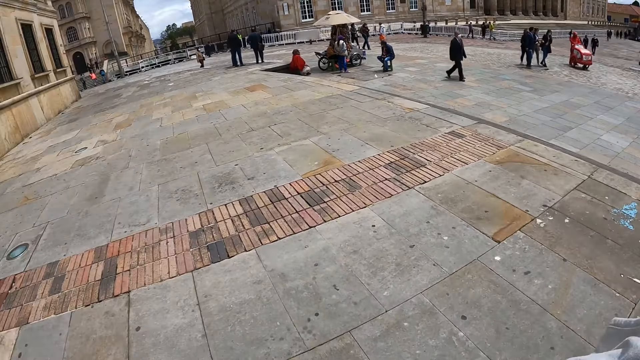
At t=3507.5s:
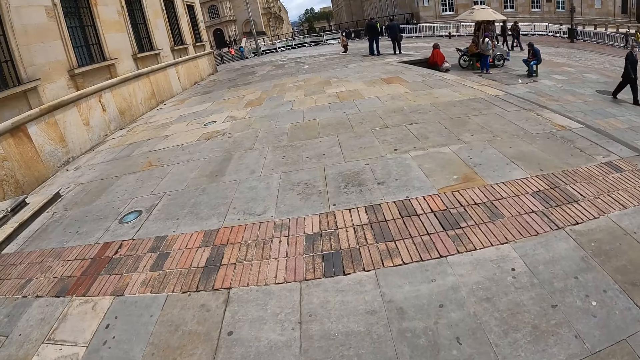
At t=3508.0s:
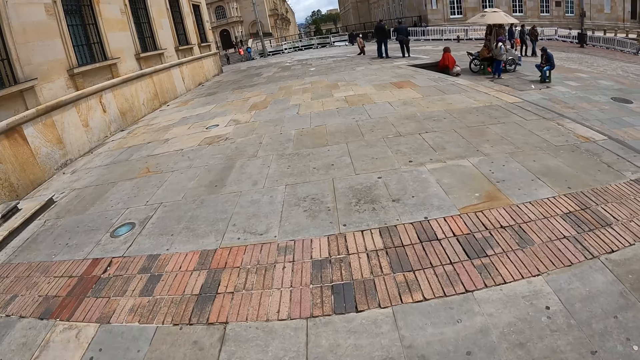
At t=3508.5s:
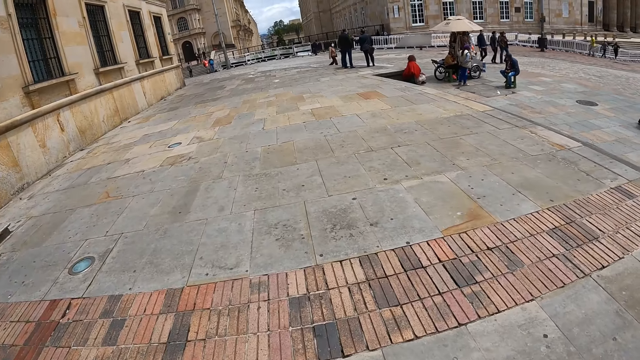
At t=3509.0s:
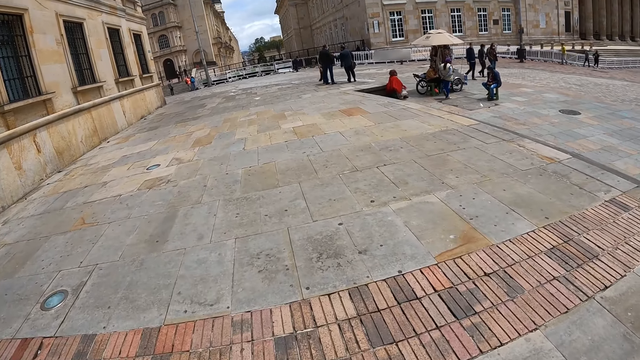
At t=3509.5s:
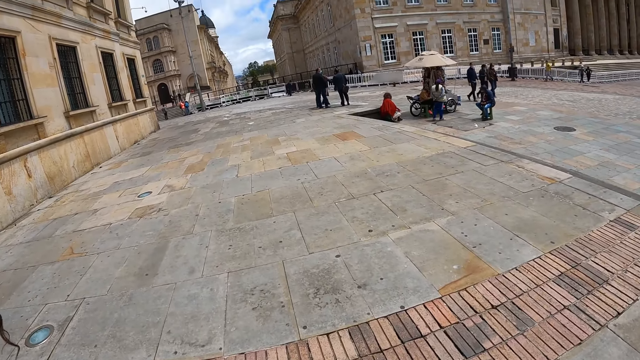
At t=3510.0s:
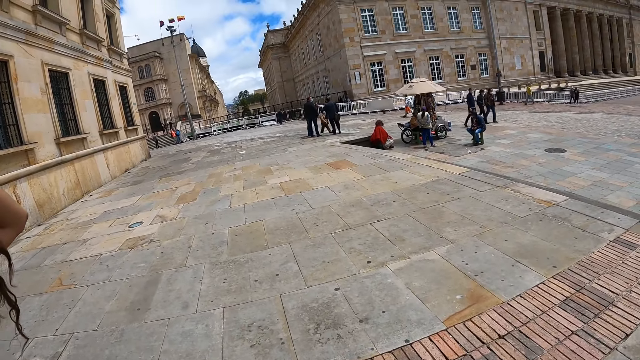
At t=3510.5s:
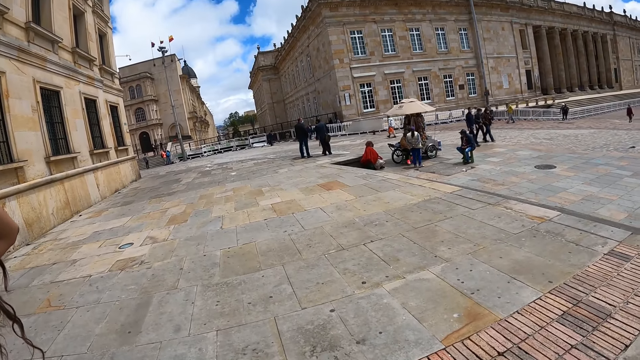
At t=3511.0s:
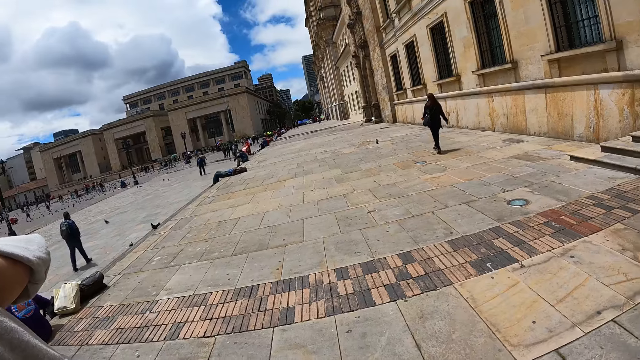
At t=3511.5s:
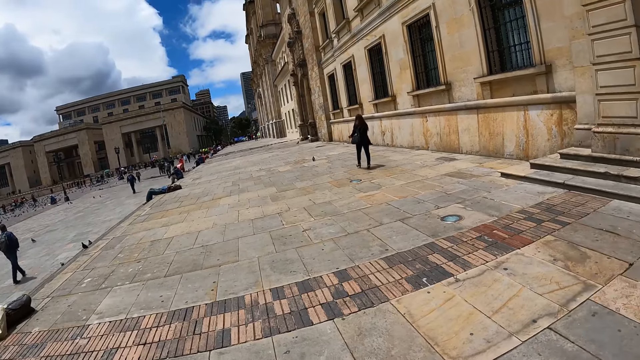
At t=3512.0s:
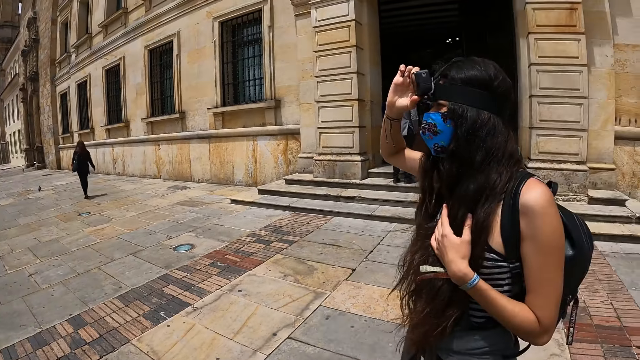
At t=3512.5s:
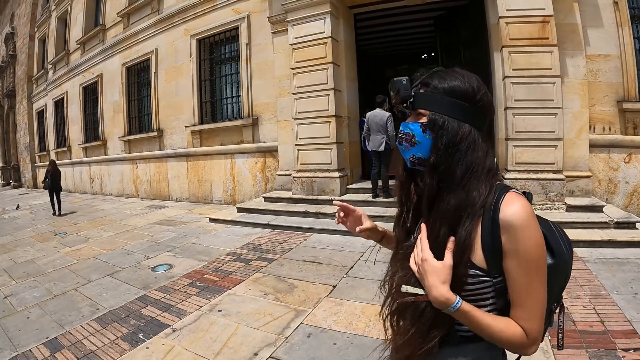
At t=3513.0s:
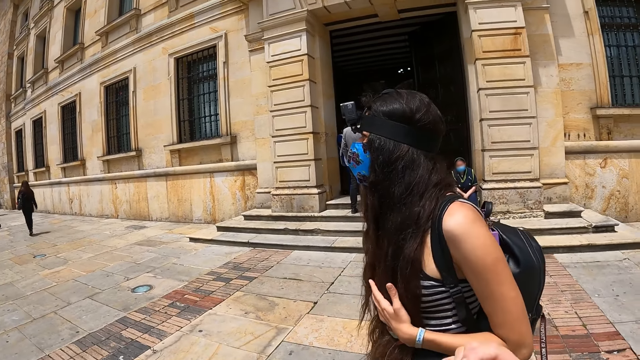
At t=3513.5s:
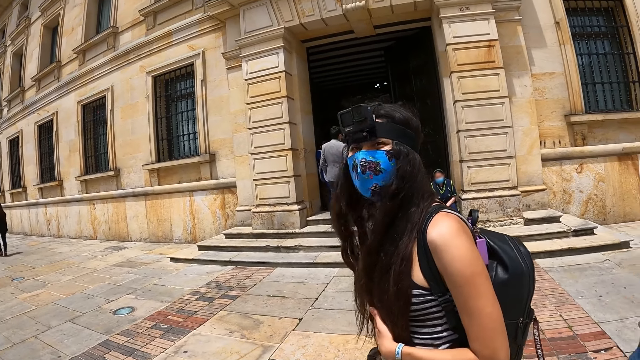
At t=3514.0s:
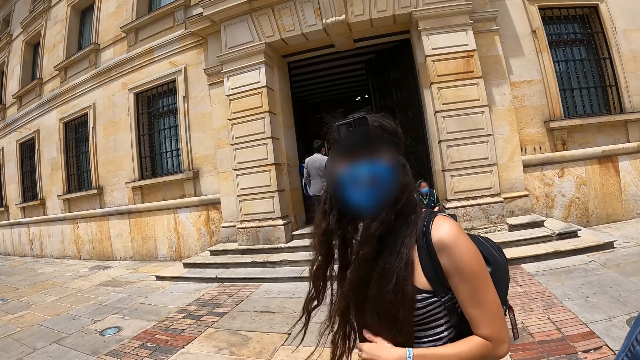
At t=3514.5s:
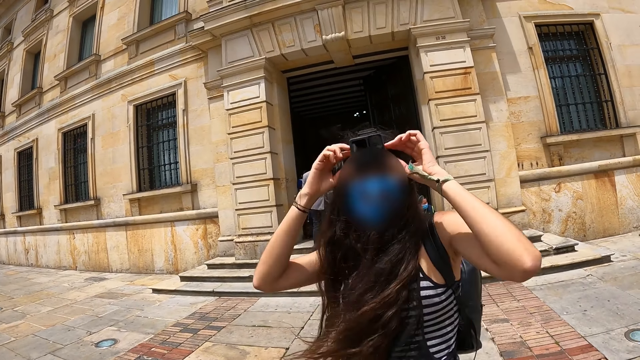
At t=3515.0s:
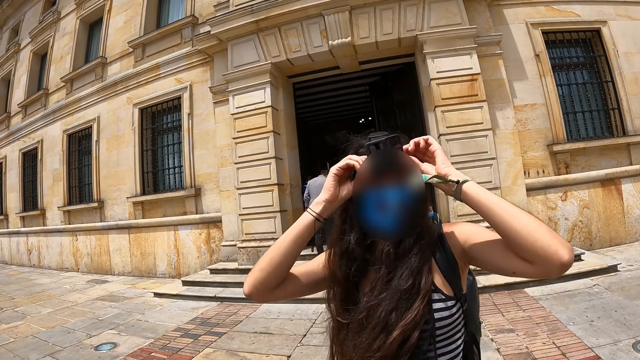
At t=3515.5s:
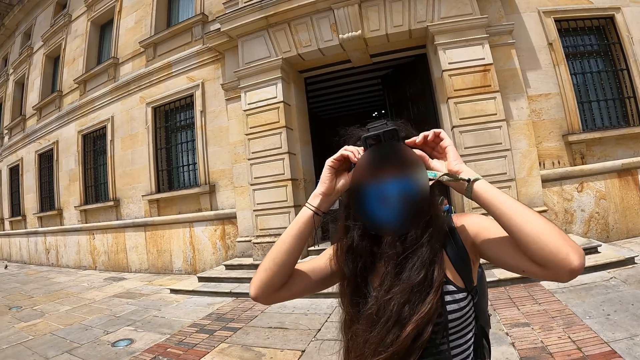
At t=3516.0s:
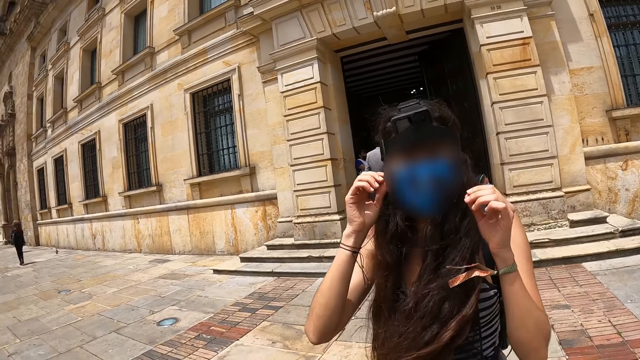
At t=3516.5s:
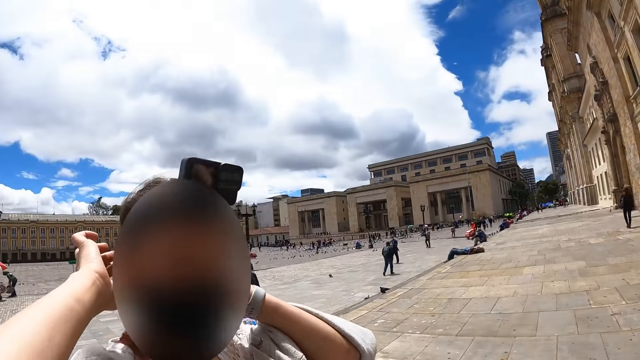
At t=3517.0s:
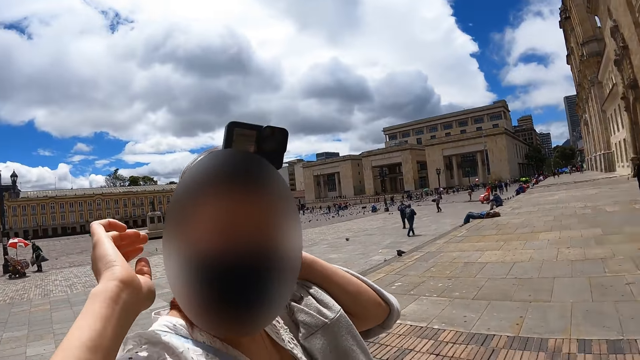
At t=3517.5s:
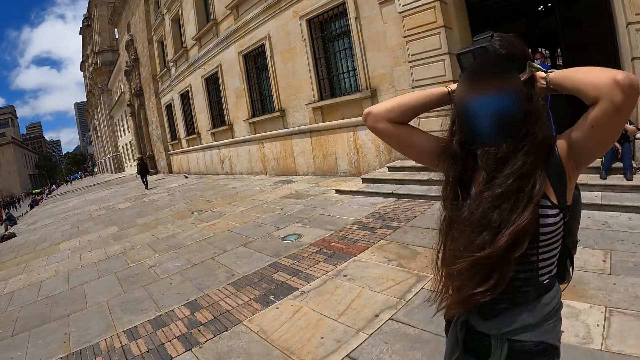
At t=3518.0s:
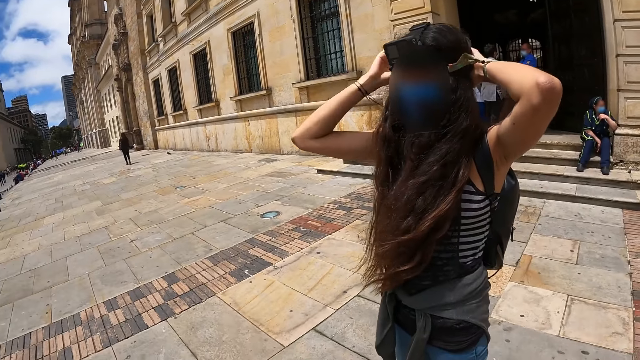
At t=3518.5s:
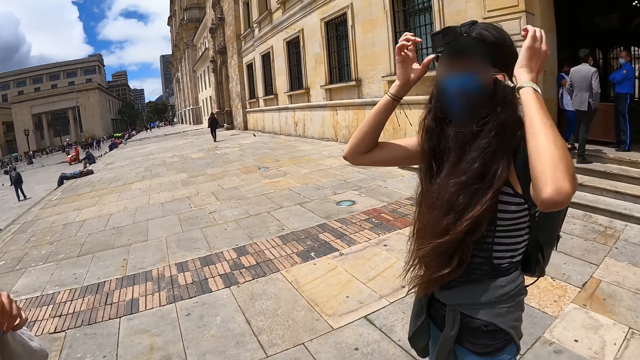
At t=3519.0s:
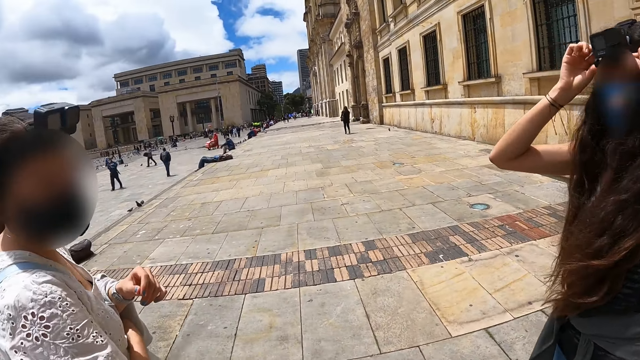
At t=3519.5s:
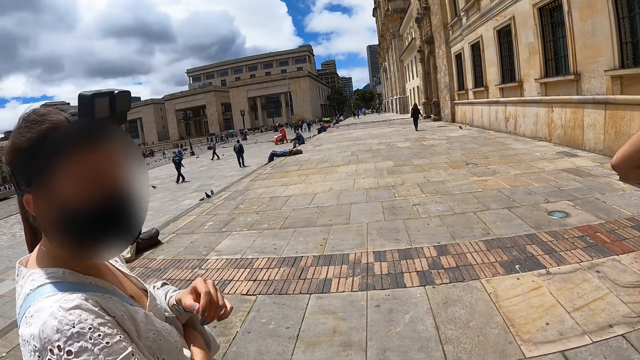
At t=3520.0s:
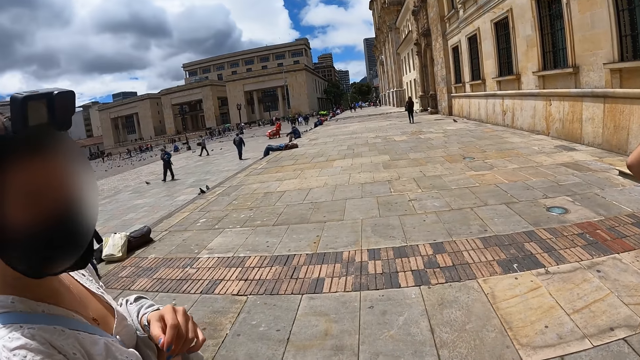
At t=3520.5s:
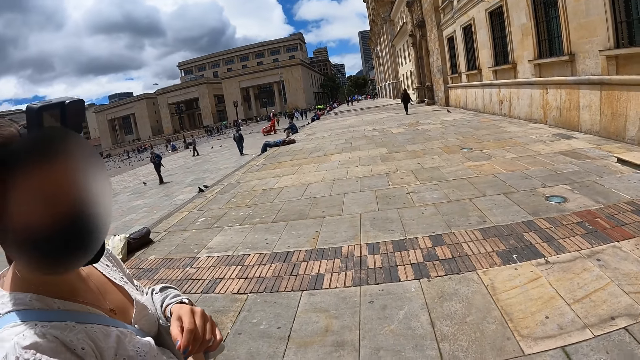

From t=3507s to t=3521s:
A woman touches the camera. The camera wearer looks at the woman. The woman holds the camera. The camera wearer moves a hand. They converse with the woman. The woman adjusts the camera and touches the camera. The camera wearer looks at another woman. They stare around. They look at a woman. The first woman adjusts the camera. The camera wearer looks at the other woman.

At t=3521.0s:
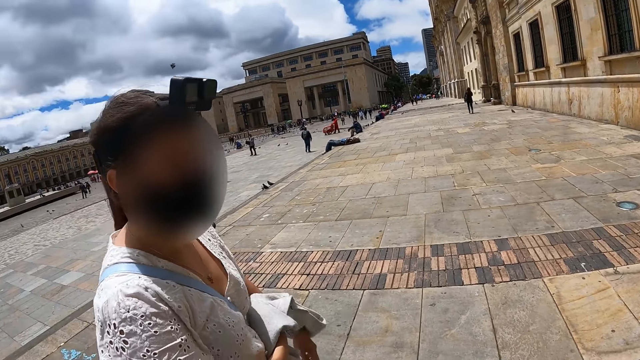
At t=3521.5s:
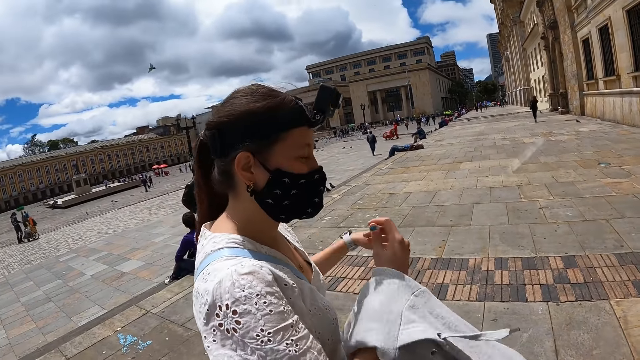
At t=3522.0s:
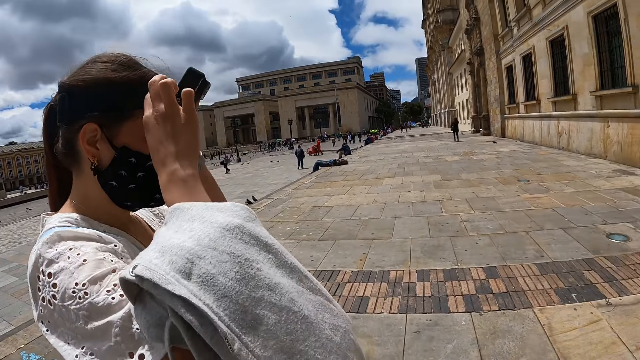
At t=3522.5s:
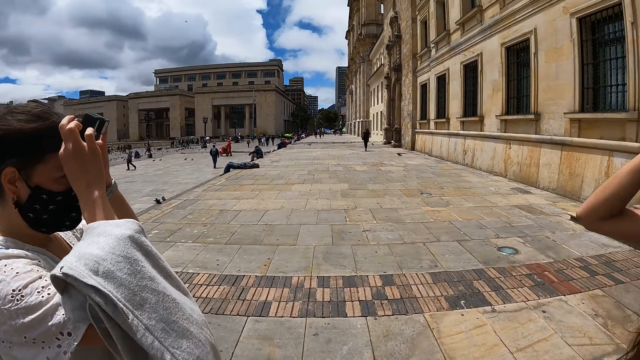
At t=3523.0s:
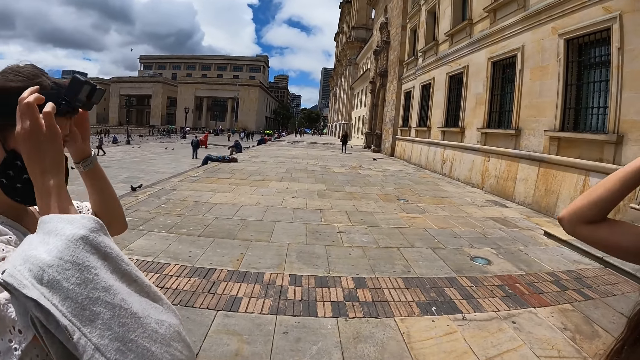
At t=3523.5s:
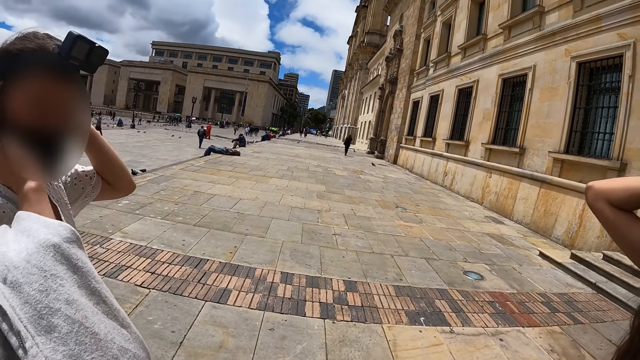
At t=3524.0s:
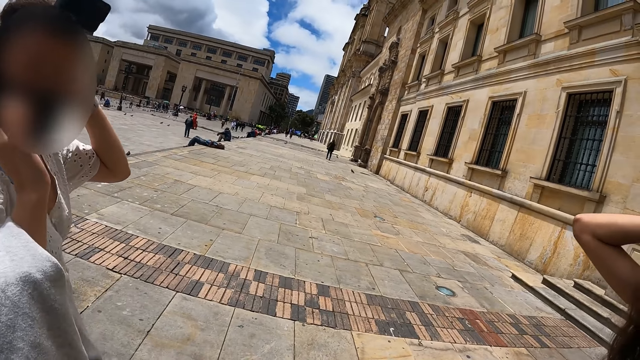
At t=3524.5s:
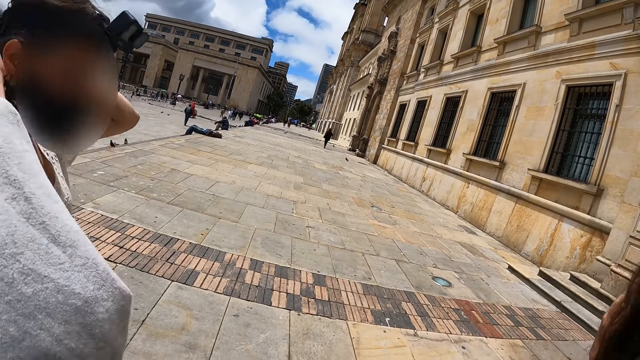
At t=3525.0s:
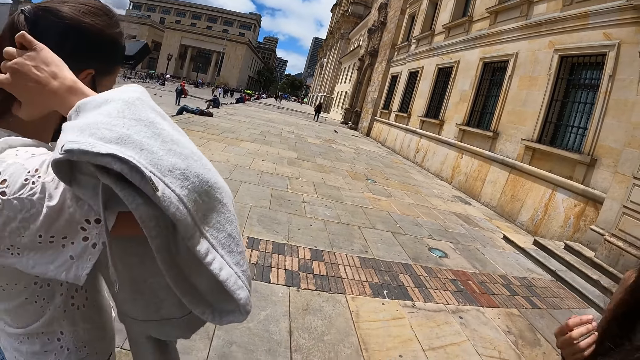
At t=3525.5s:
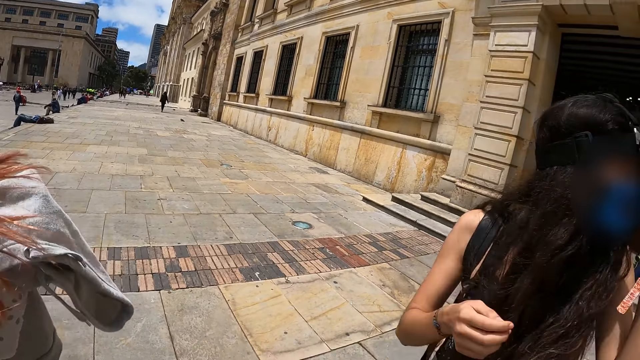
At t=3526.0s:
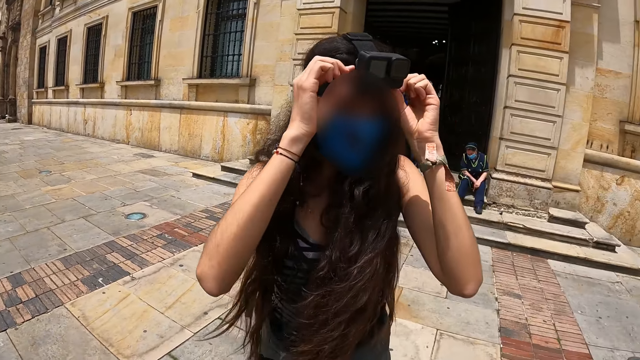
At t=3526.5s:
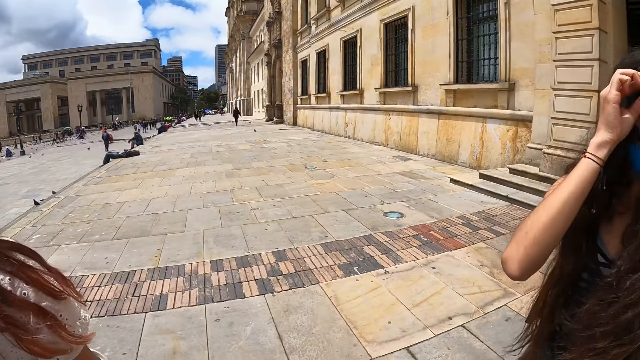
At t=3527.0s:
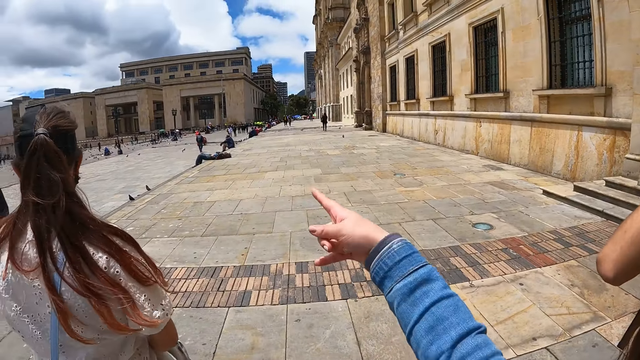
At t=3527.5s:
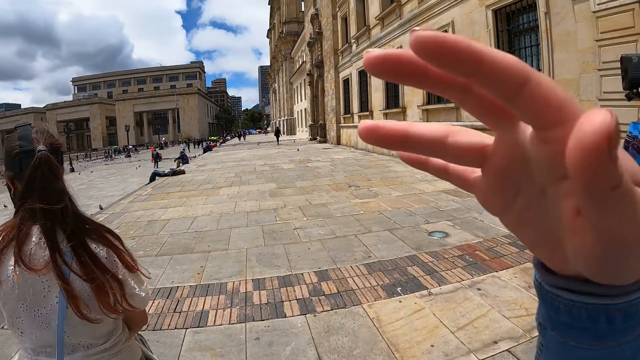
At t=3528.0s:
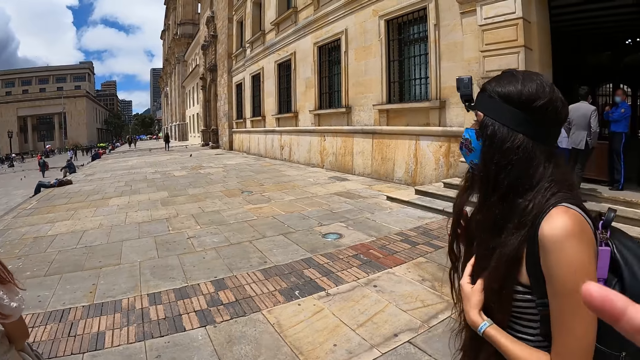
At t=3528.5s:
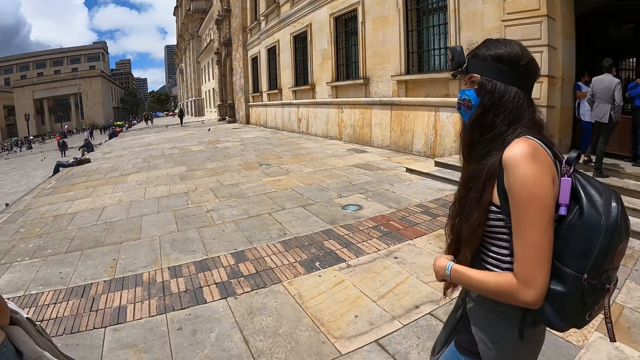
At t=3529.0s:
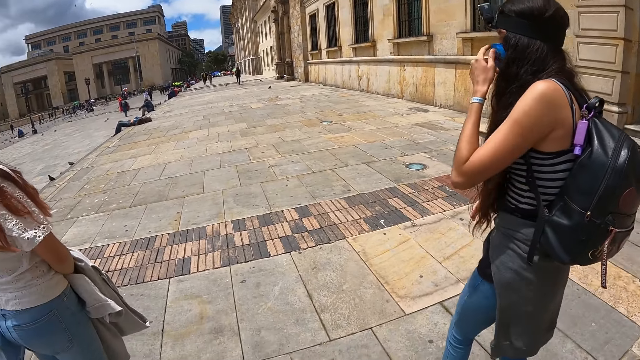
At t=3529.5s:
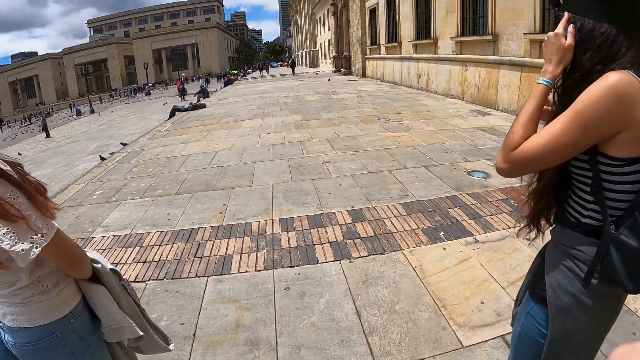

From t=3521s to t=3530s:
A woman adjusts the camera and touches the camera. The camera wearer looks around the compound. He lifts his hand.
